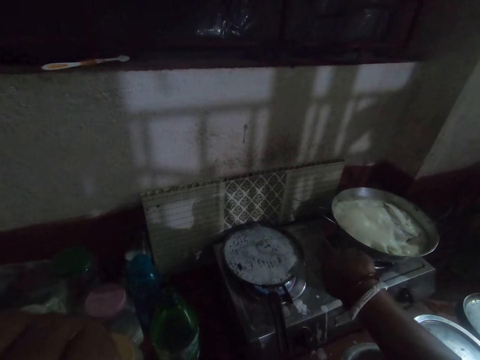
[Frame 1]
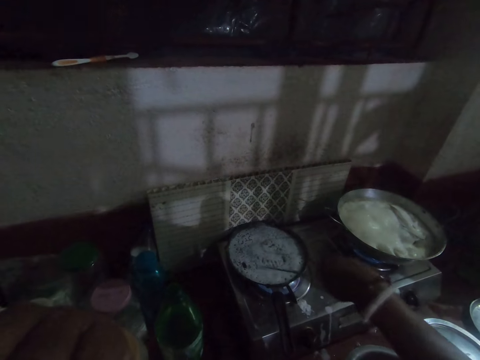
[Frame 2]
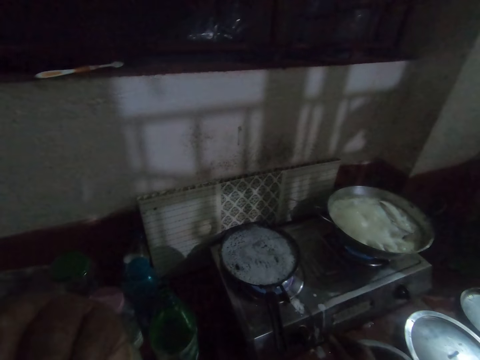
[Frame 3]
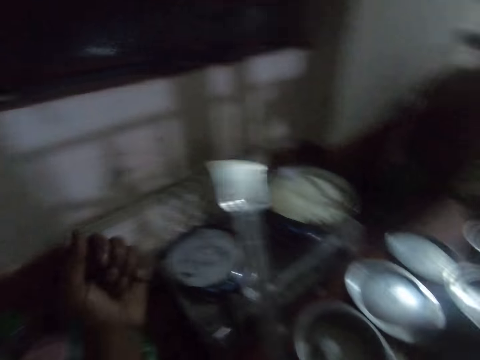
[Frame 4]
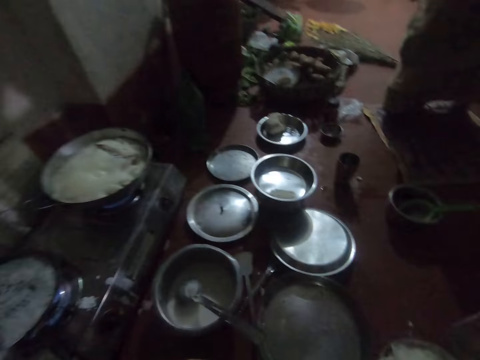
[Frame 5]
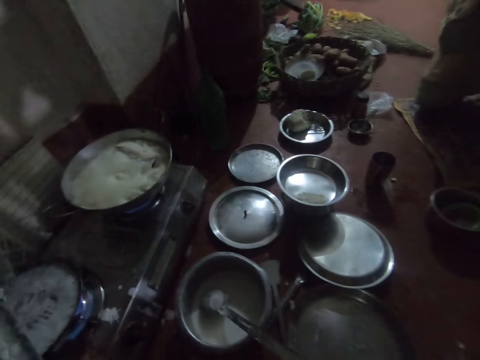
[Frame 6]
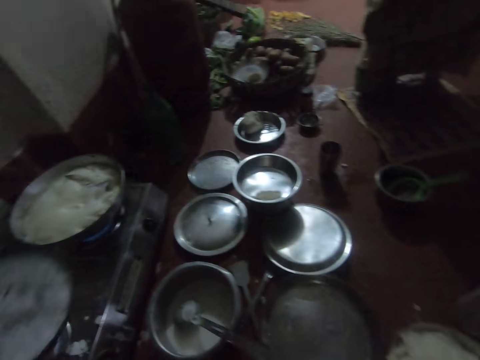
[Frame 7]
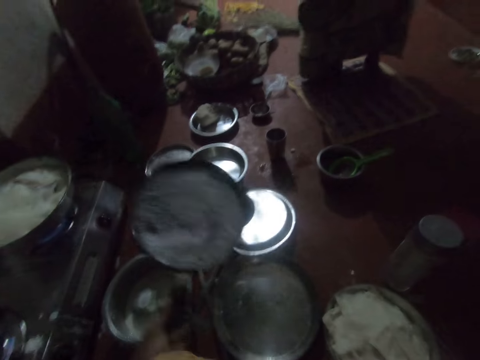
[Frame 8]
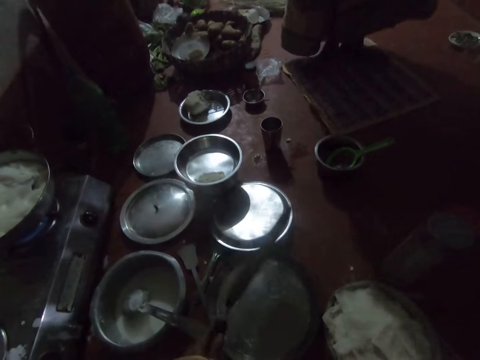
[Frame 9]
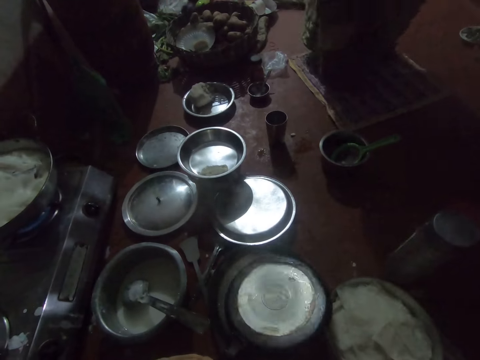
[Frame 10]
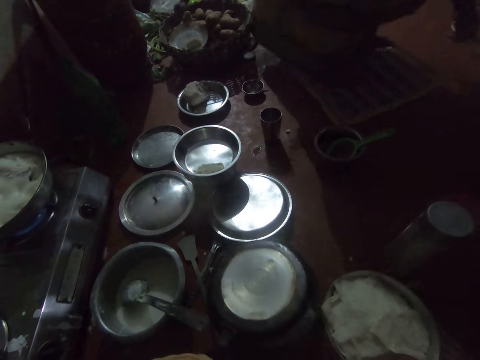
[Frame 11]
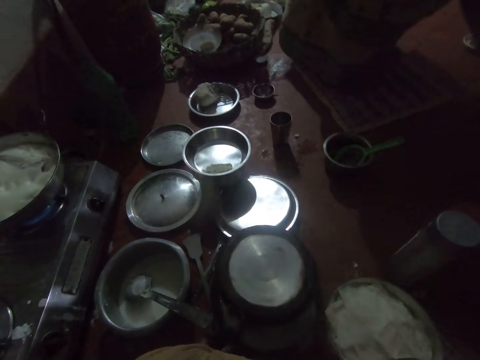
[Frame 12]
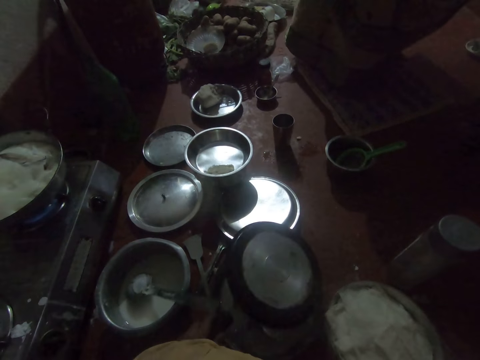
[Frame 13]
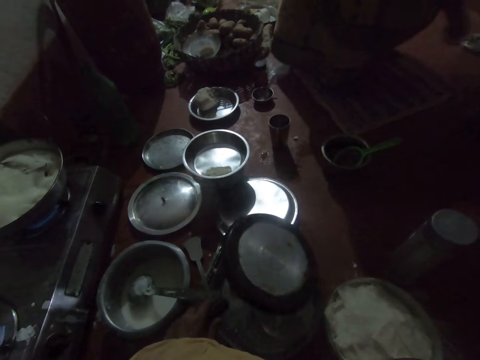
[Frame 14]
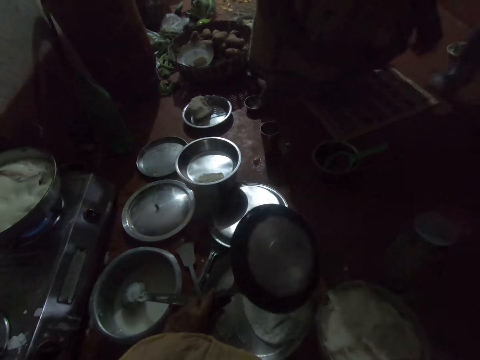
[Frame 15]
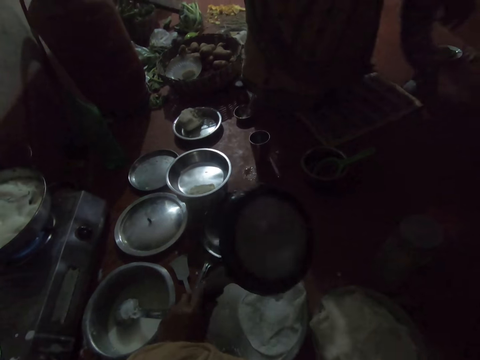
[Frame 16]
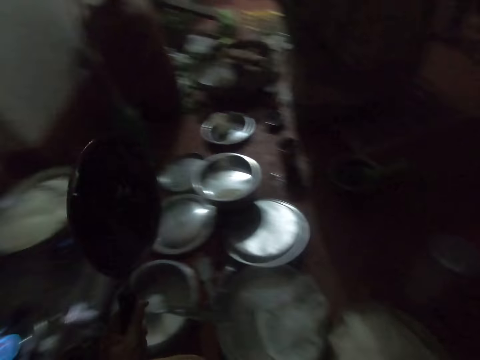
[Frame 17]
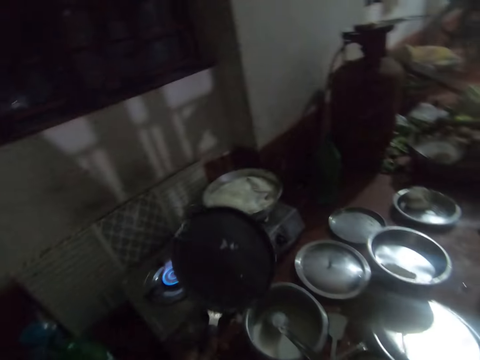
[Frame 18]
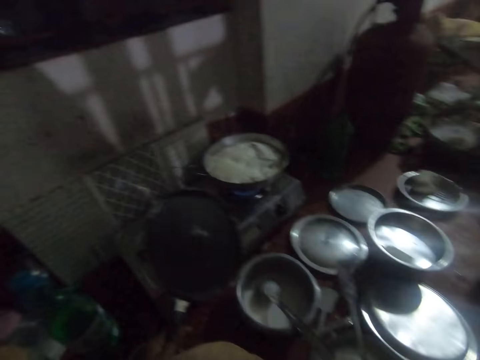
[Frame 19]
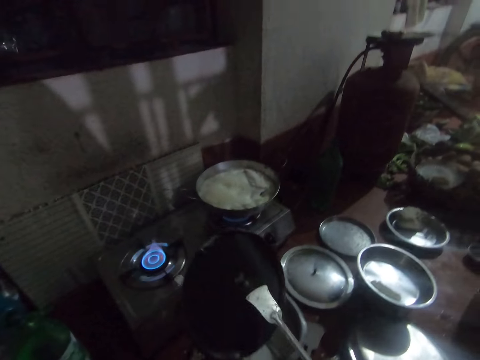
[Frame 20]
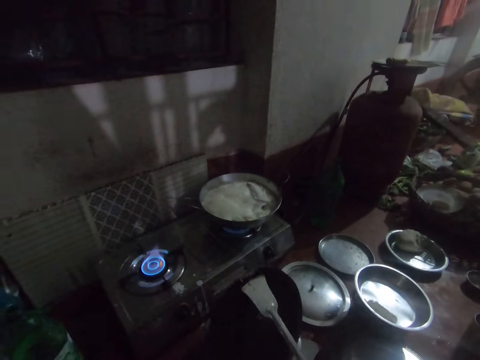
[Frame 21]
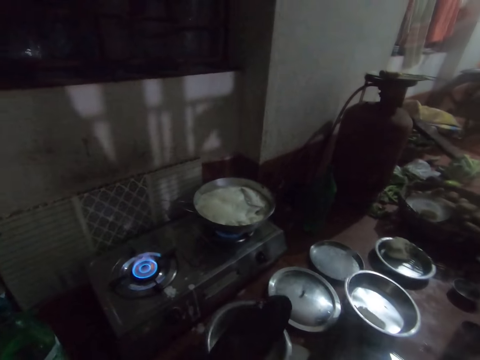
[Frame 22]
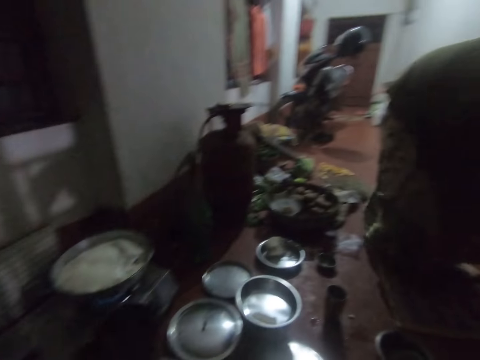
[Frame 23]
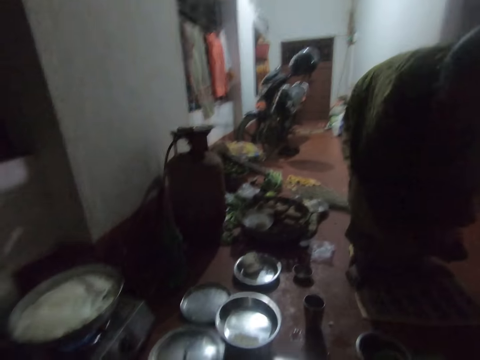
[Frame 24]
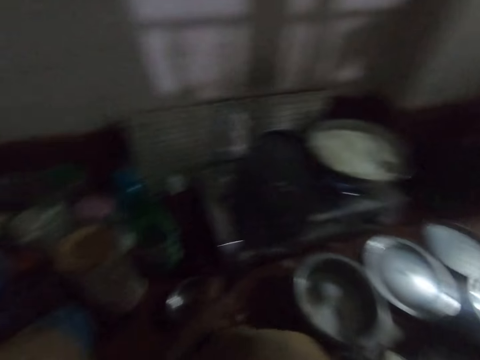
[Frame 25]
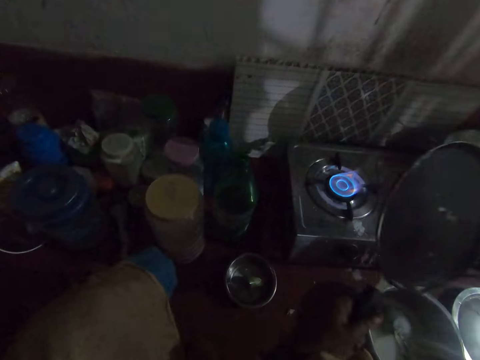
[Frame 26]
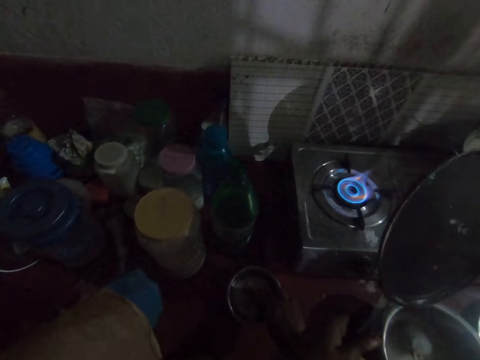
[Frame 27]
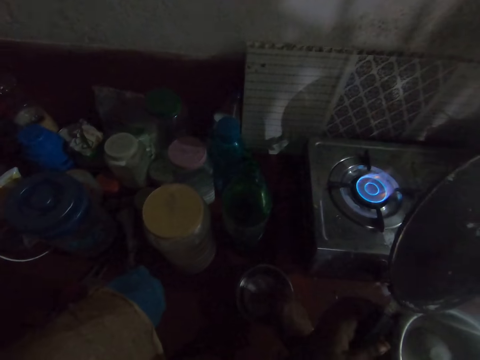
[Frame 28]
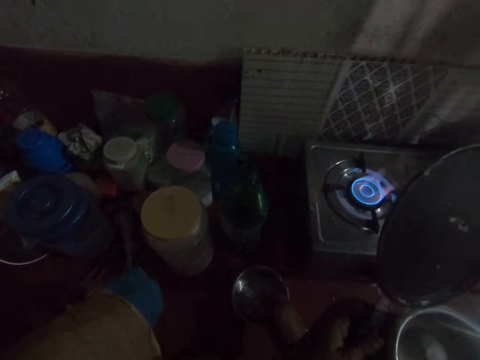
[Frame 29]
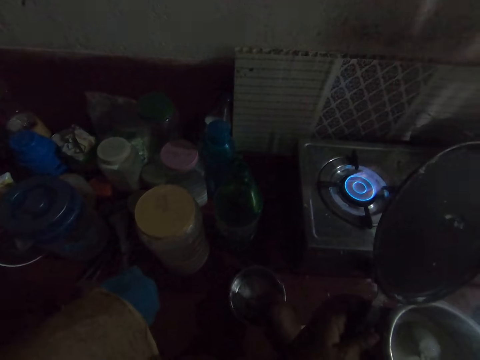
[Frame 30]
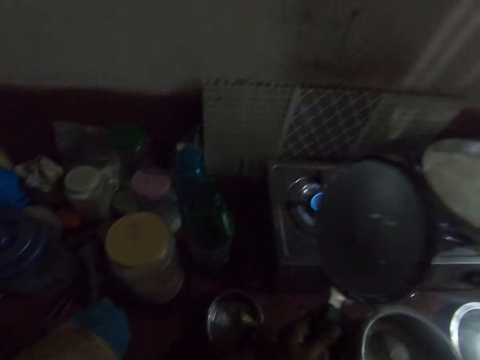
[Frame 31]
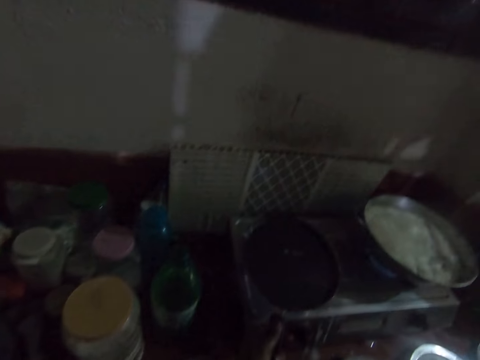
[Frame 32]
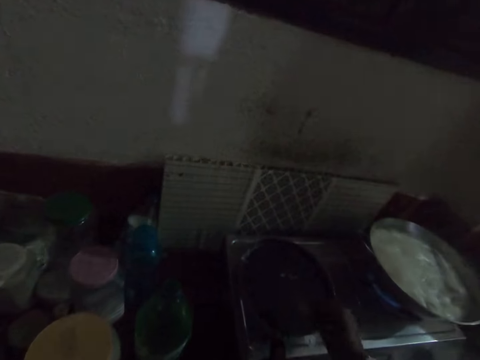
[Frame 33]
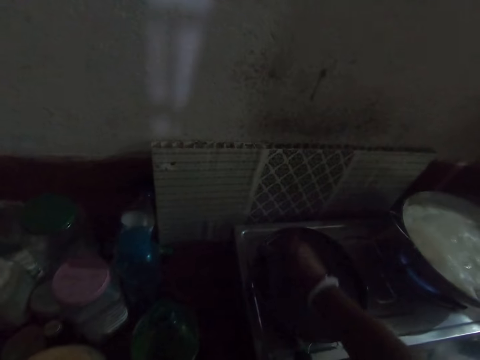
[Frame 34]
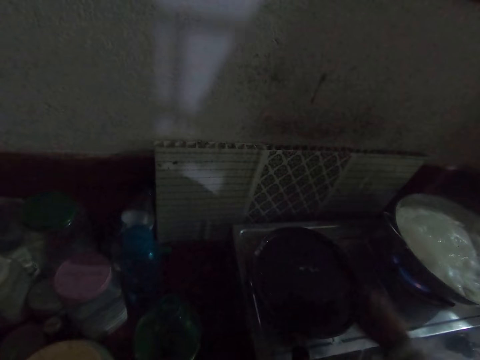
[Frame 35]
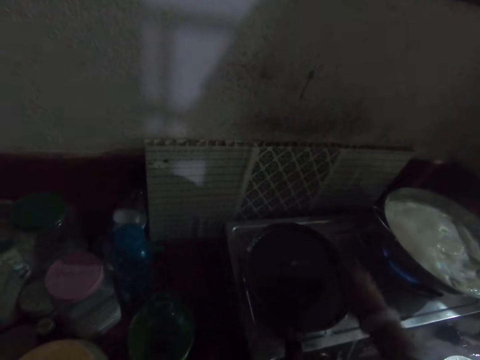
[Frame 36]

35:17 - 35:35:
The camera wearer looks around. She picks up the pan and overturns the pan. She pours food in the cooking pot on the floor. She scrubs the pan with a serving spoon or cooking spoon. She looks around. She throws down the cooking spoon. She dips her fingers in the cooking oil in the bowl. She places the frypan on the stove. She spreads oil with the spoon in the frypan with her right hand.

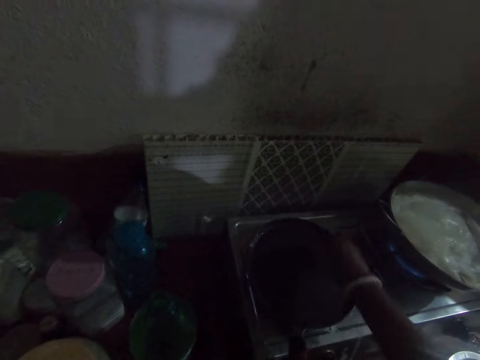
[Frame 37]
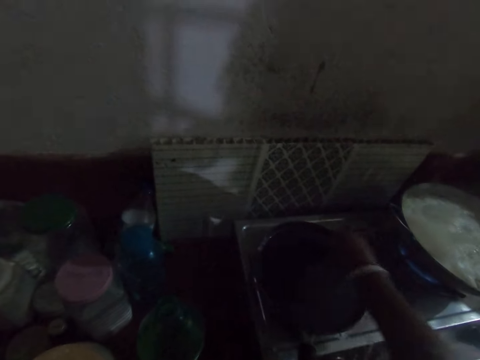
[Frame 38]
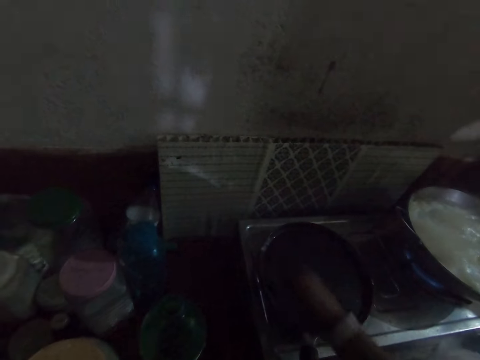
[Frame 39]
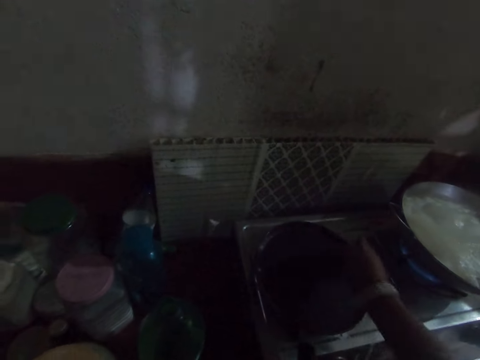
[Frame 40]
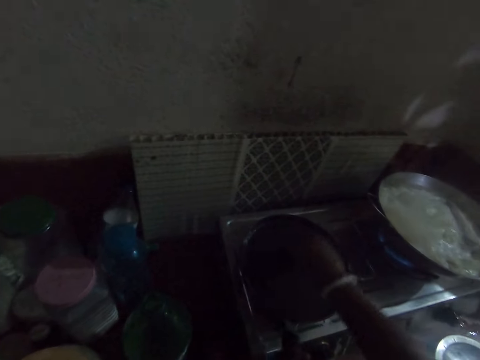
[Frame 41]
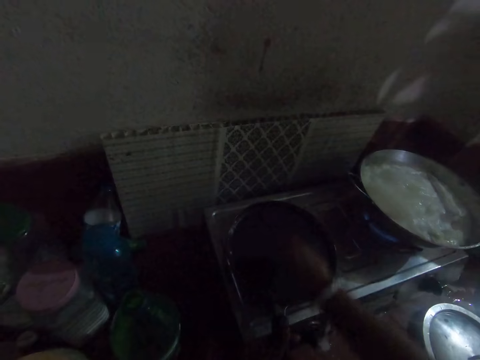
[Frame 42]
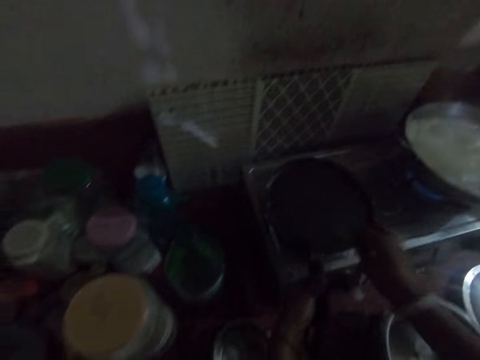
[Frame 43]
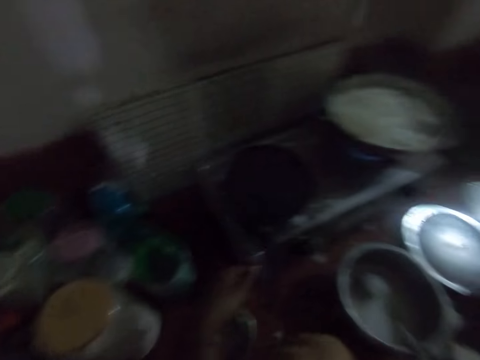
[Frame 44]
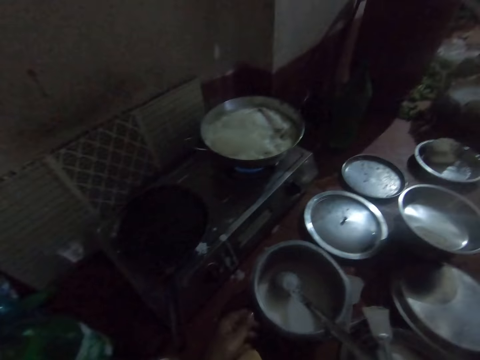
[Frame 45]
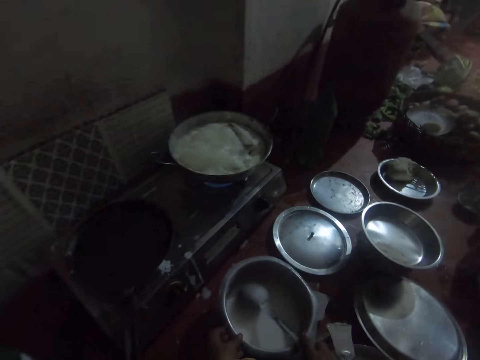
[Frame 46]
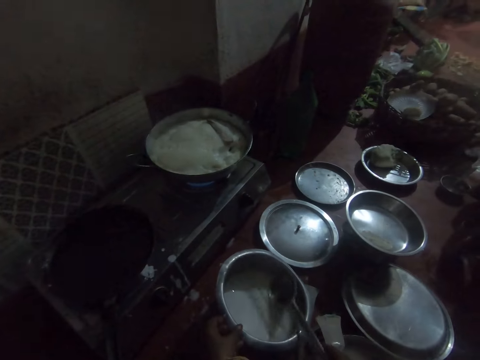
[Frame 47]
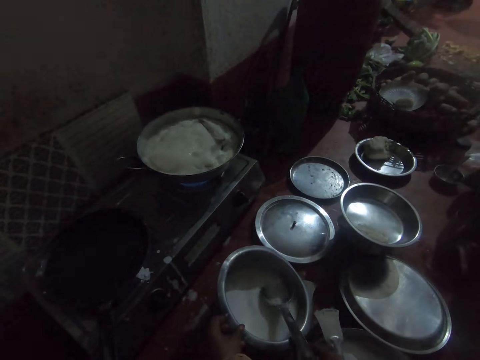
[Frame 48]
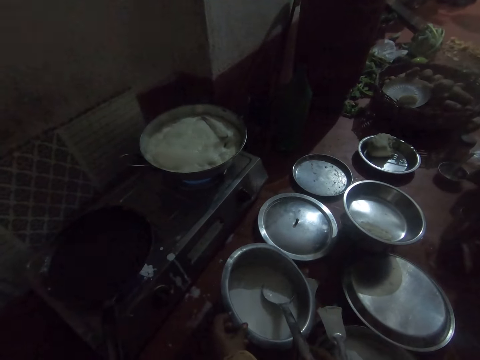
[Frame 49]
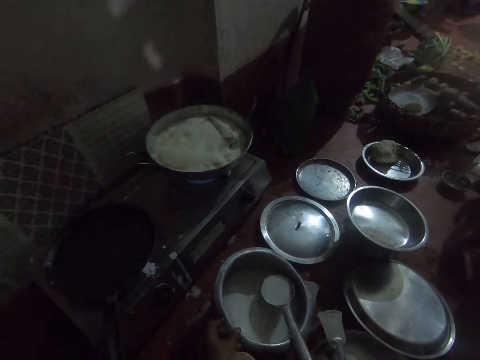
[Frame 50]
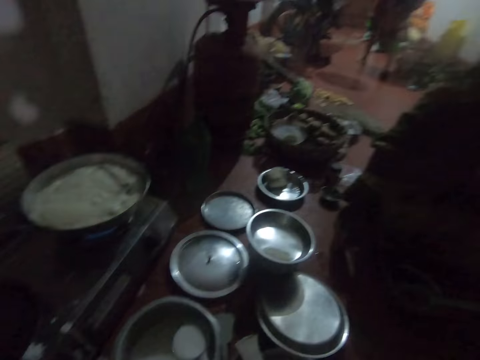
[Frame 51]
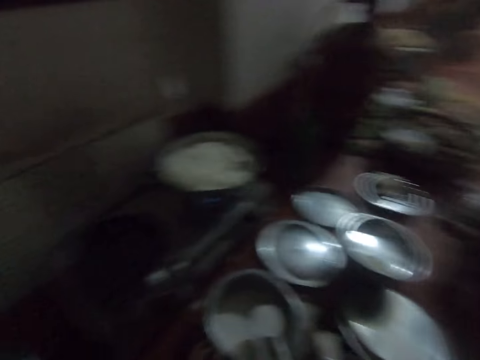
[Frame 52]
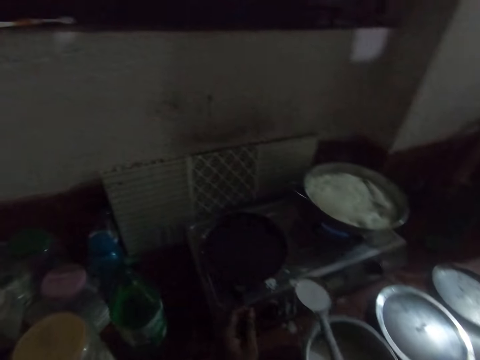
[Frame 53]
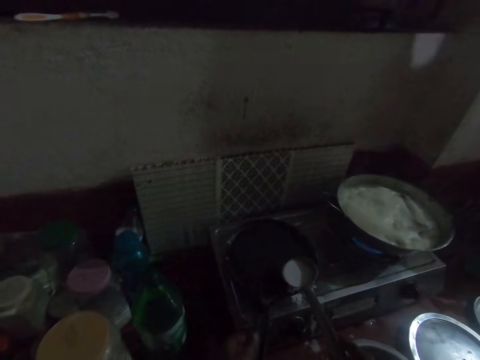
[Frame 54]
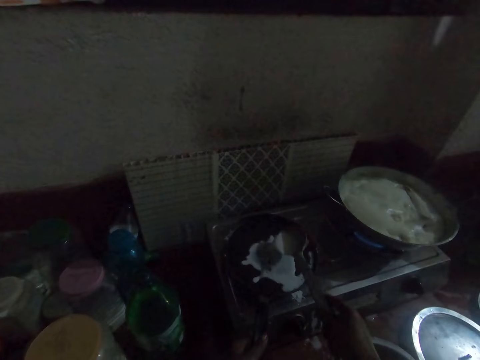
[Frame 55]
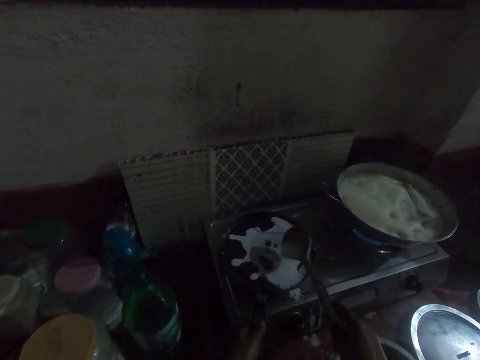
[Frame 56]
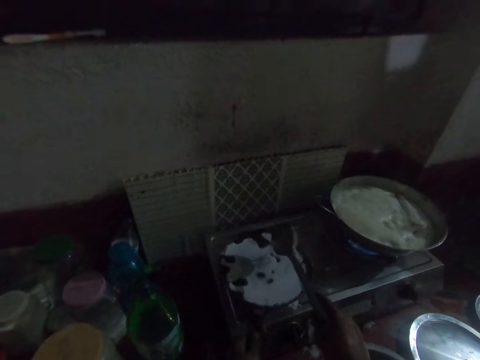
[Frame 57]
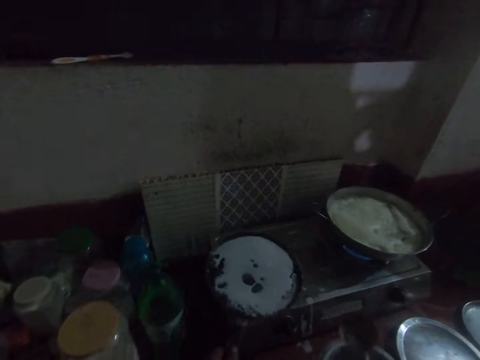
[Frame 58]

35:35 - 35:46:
The camera wearer drops the spoon in a pan. She holds the pot and the serving spoon. She scoops pancake mixture with the spoon with her right hand. A woman moves around the kitchen. The camera wearer pours the pancake mixture in the frypan. She lifts the pan. She drops the spoon in the pancake mixture.
